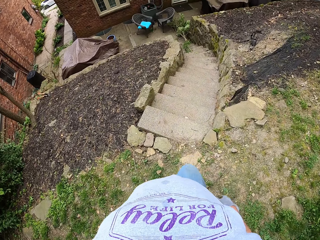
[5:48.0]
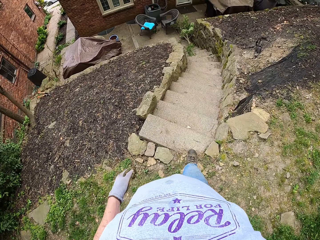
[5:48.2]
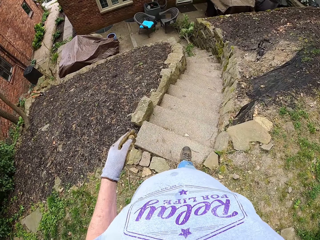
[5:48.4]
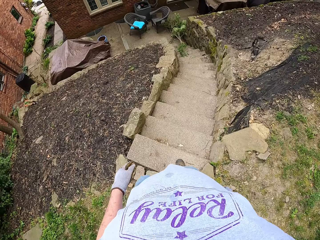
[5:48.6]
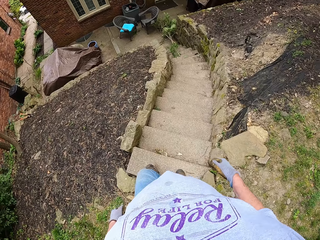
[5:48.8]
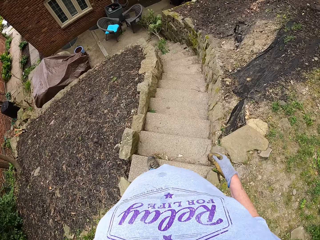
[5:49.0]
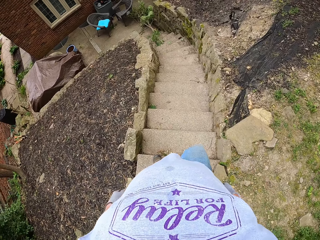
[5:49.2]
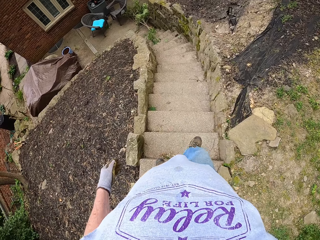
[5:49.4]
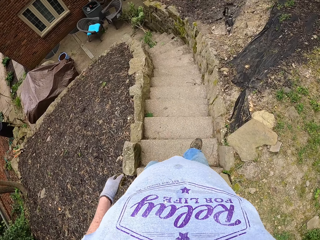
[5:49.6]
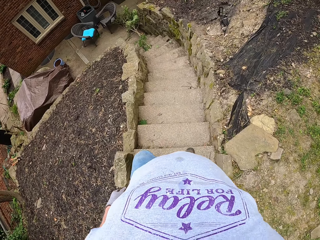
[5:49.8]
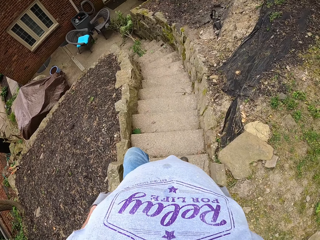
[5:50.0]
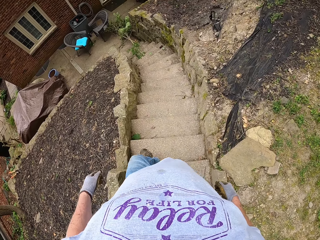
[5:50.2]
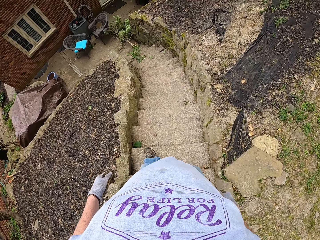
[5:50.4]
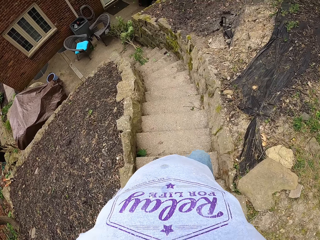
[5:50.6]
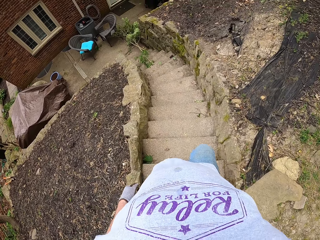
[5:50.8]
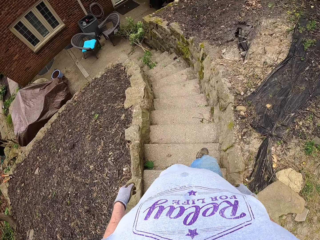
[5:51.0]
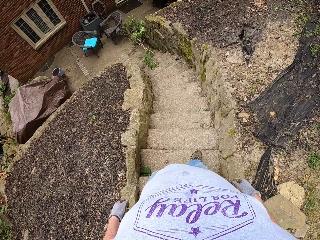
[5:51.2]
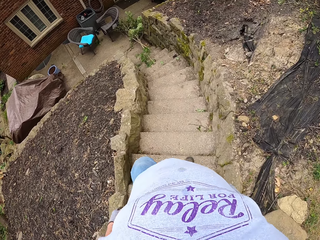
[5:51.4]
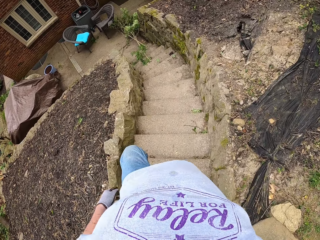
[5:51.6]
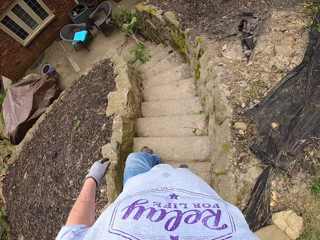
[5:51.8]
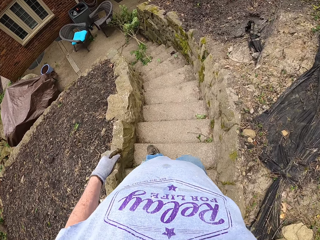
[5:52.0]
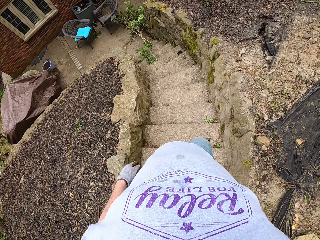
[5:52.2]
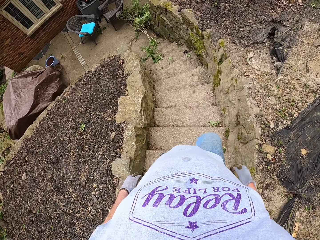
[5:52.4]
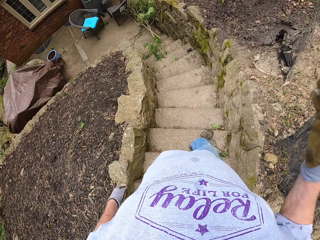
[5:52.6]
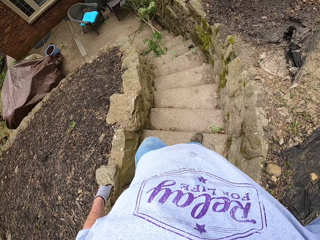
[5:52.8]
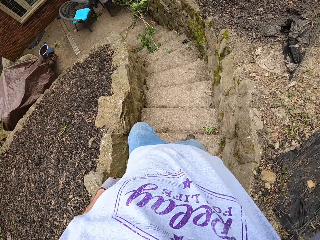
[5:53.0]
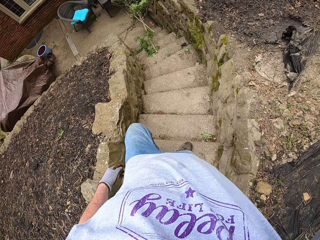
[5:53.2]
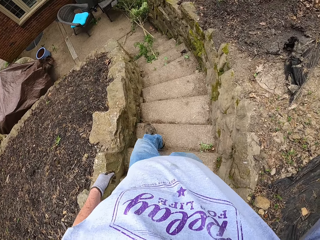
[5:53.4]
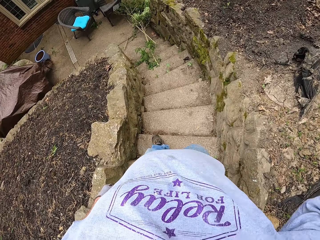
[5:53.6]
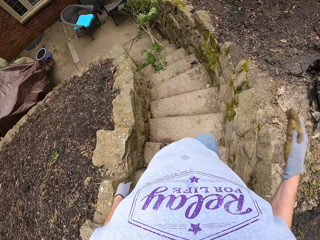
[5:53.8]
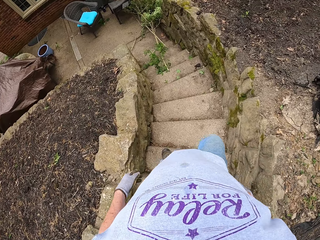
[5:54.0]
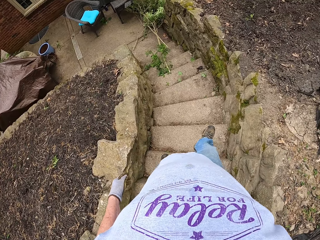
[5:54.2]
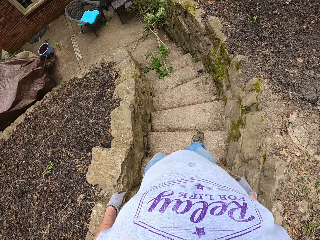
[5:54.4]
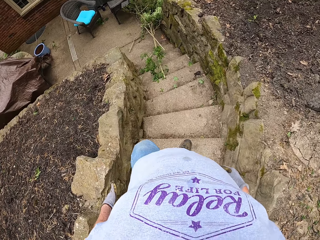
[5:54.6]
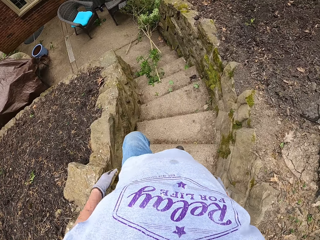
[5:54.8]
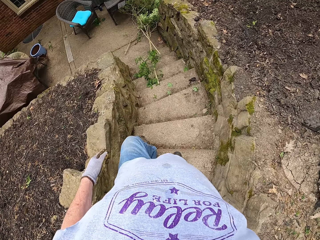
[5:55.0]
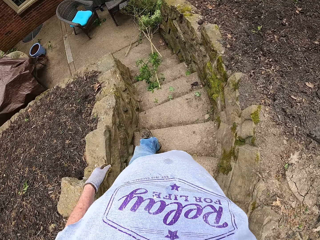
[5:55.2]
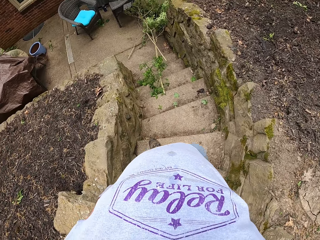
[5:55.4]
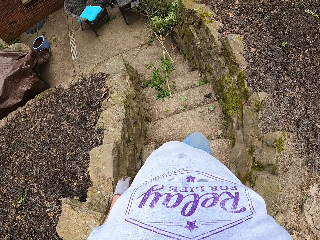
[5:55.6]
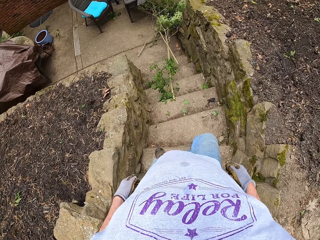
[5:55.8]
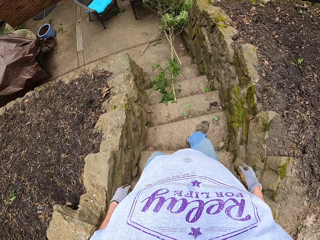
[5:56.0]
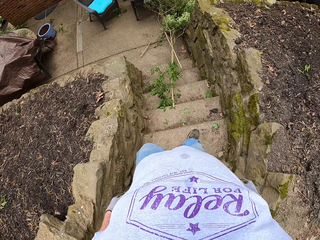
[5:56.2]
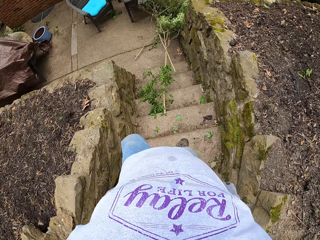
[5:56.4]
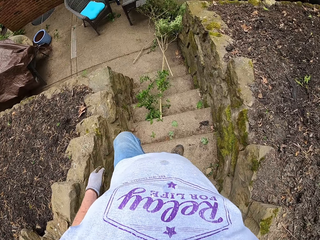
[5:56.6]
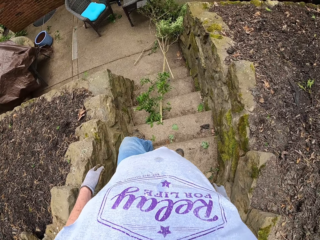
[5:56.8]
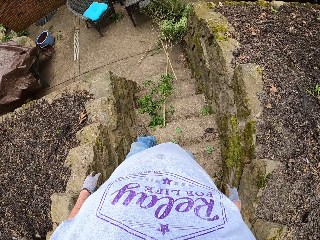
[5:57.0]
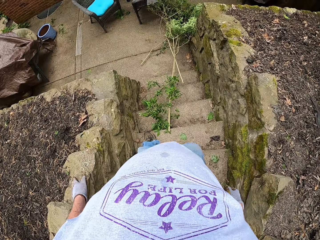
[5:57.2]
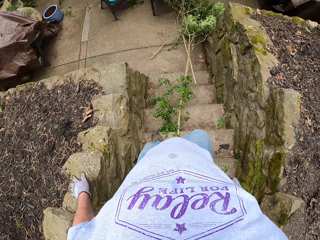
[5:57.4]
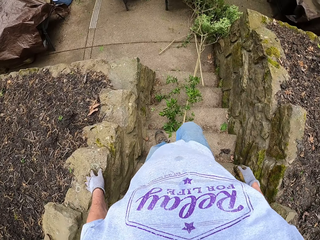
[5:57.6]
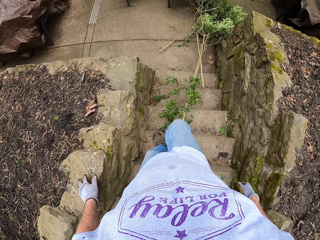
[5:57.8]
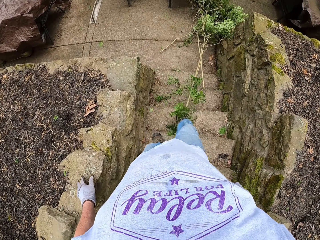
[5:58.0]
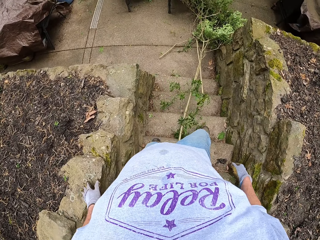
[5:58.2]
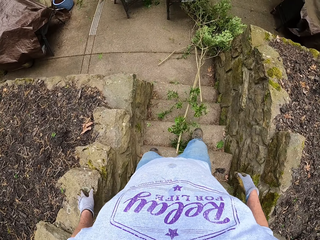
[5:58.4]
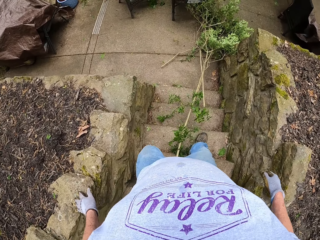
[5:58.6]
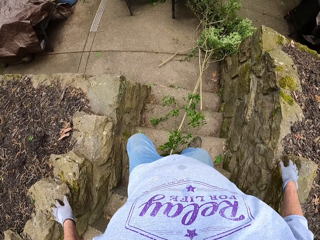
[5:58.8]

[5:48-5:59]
The camera wearer walks down stairs. They touch something.

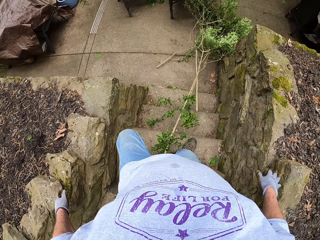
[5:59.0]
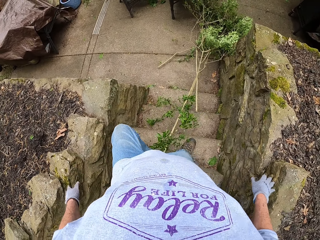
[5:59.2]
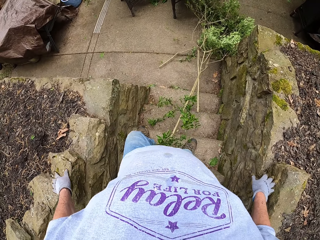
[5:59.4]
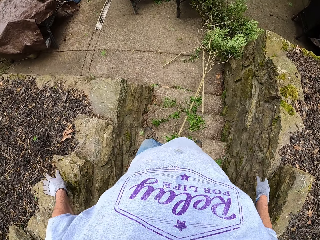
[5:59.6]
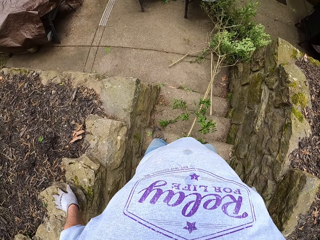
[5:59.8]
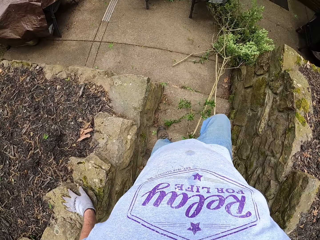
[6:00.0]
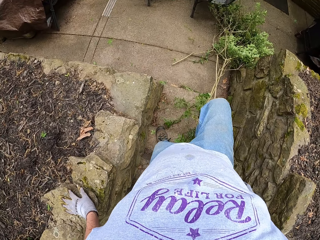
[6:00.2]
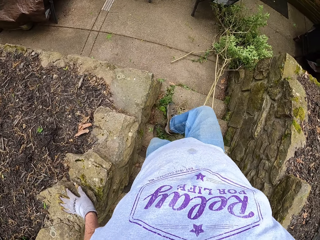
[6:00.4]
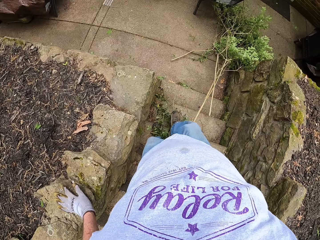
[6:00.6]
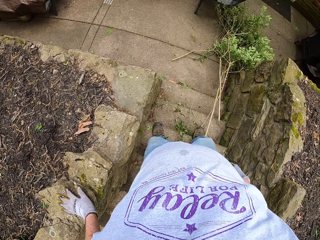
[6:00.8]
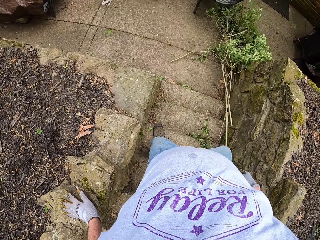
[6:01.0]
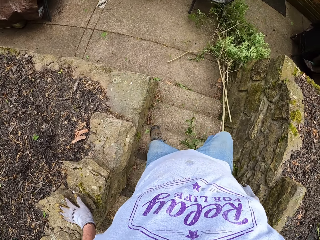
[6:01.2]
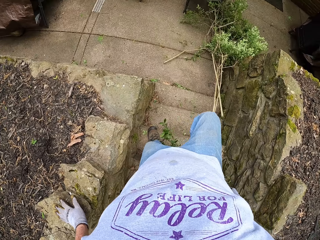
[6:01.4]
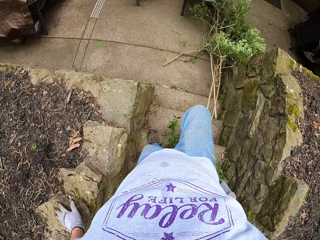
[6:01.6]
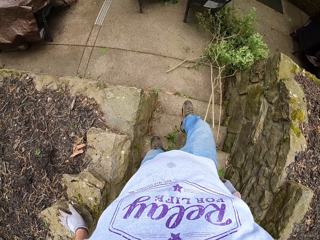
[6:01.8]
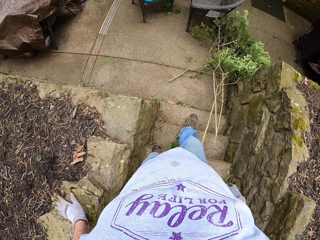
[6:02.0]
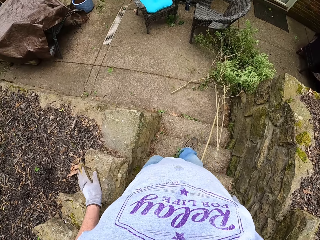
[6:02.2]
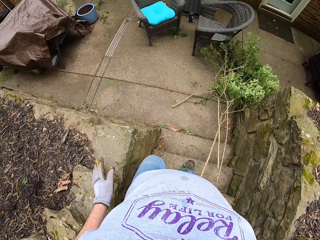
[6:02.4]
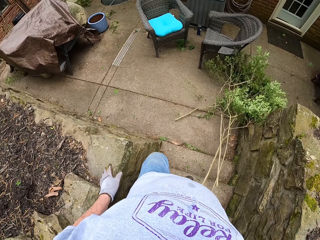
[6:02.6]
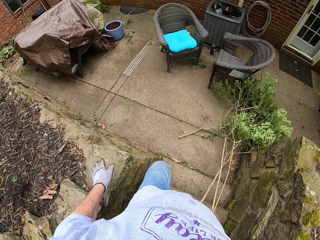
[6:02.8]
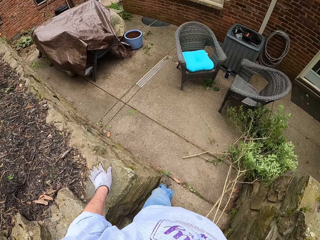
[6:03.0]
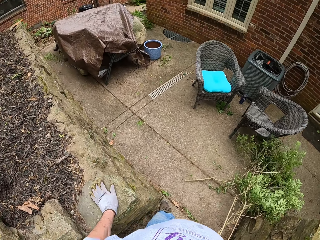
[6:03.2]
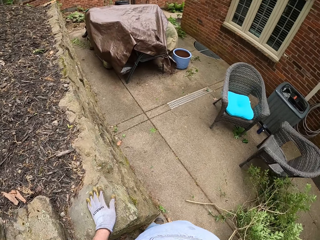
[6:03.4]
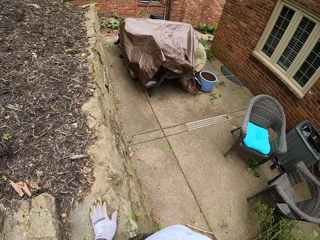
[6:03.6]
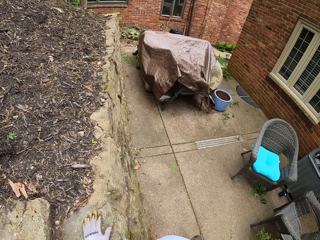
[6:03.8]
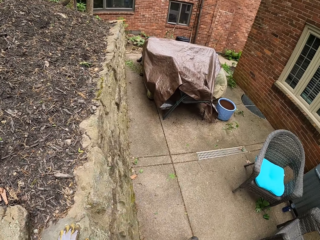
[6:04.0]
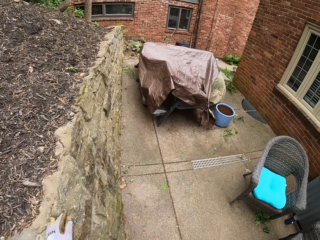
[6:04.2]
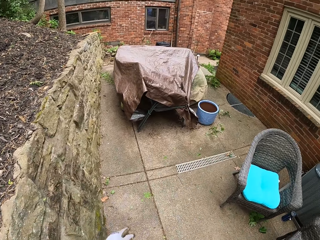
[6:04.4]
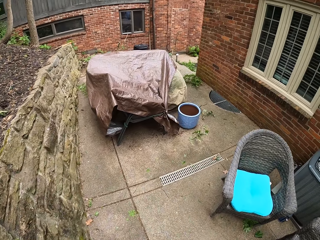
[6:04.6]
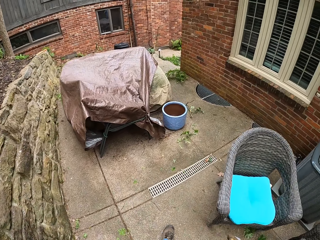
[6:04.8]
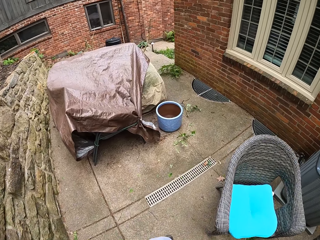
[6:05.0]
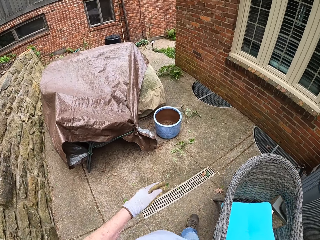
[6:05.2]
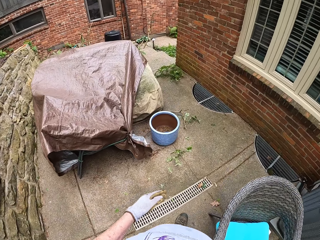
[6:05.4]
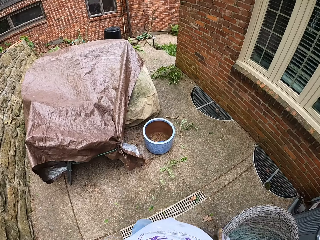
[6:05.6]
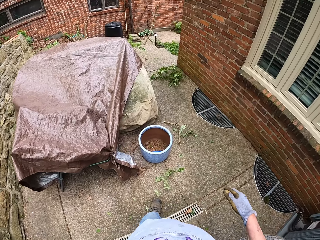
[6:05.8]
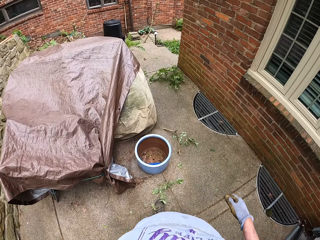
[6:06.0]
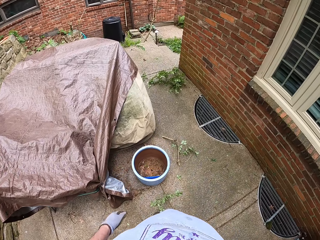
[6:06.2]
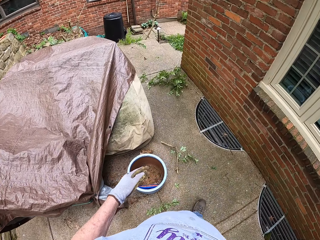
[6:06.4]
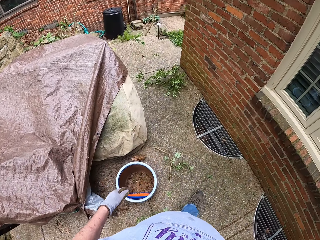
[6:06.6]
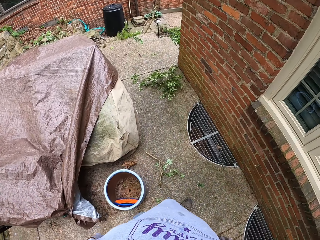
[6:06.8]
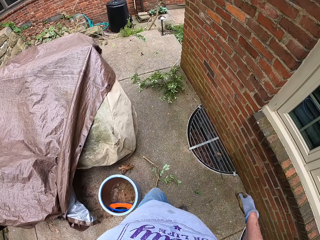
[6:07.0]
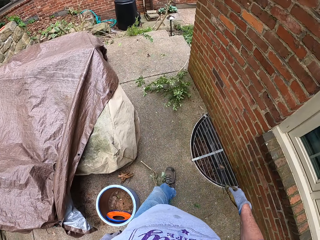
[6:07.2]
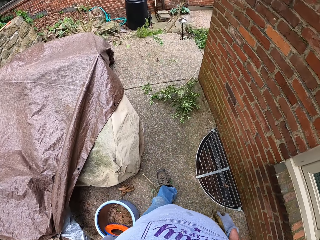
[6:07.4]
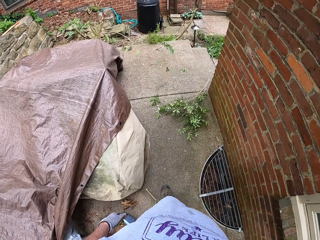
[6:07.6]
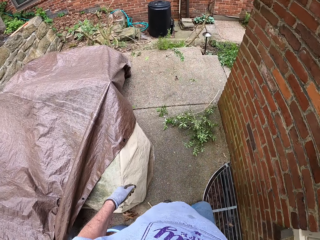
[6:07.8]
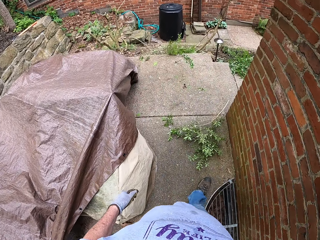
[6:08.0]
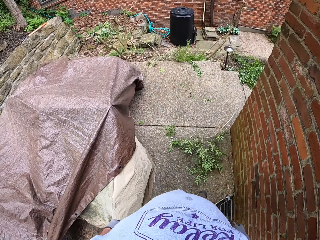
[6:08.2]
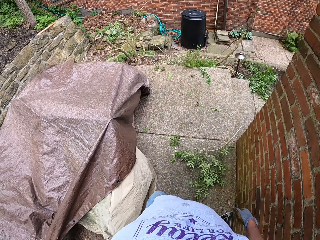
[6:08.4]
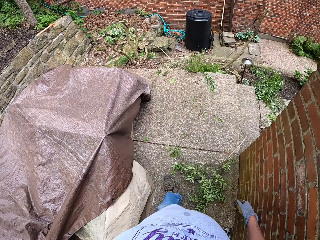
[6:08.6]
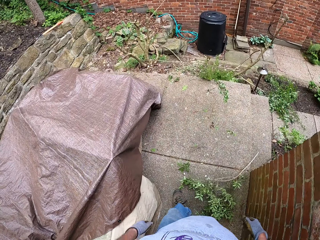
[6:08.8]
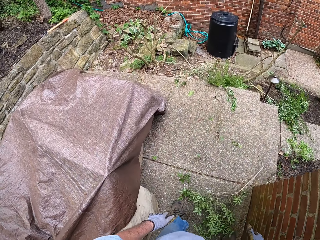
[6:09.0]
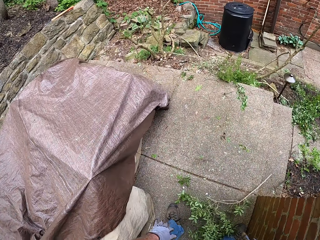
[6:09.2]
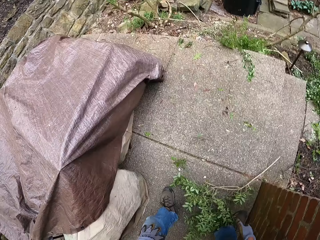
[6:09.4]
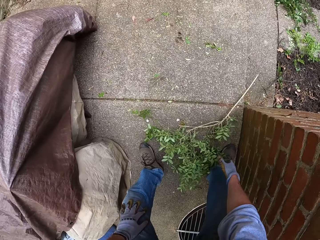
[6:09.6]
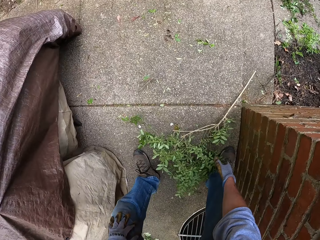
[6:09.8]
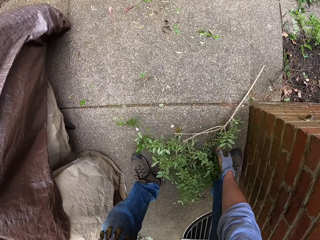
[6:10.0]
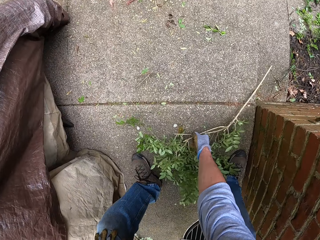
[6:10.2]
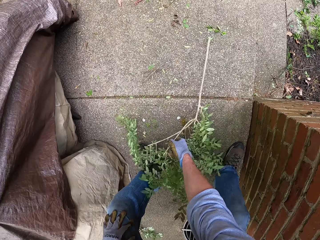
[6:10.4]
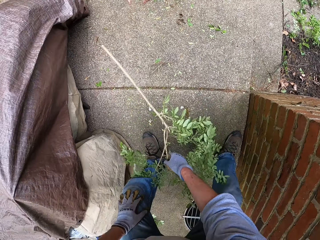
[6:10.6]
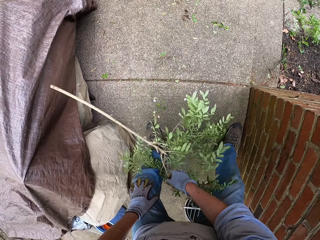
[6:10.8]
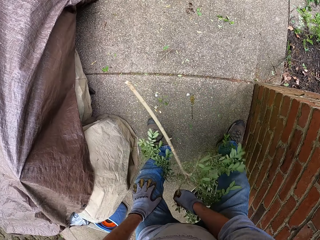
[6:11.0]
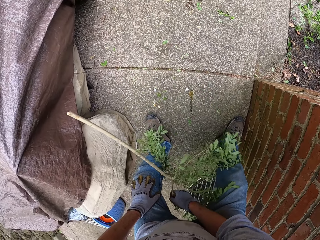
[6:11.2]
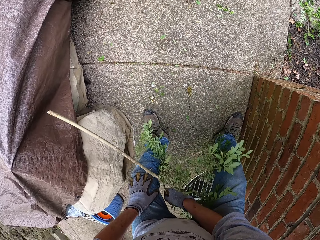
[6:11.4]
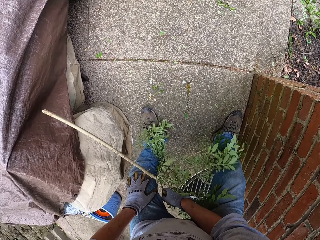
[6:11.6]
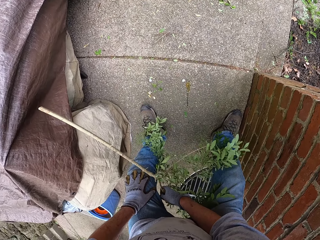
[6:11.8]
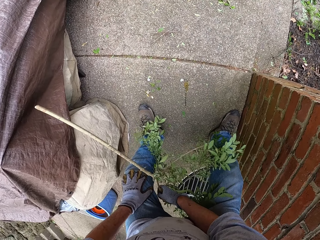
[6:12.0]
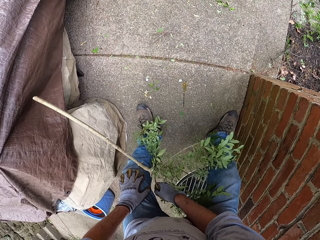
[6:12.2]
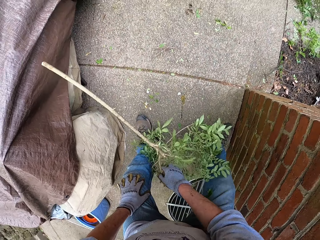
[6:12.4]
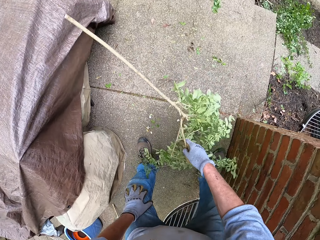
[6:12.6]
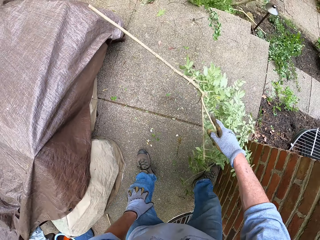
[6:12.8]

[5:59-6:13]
The camera wearer pushes aside the leaf branch. They pick the tree branches.
